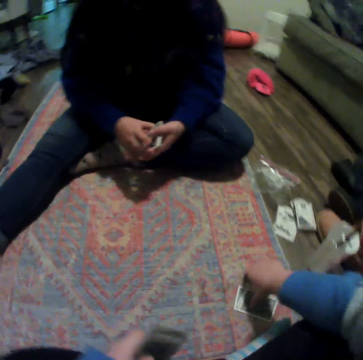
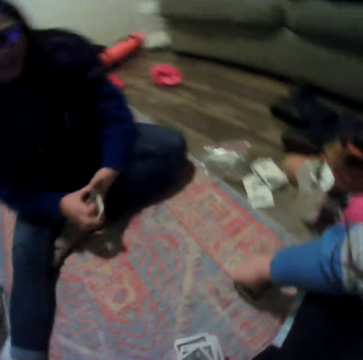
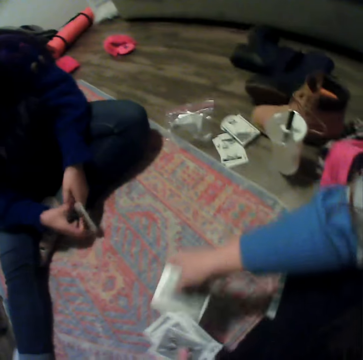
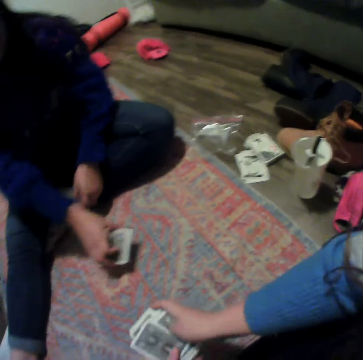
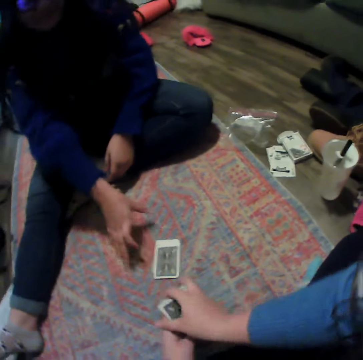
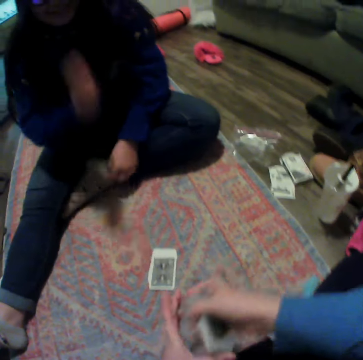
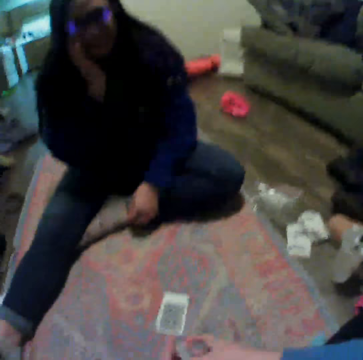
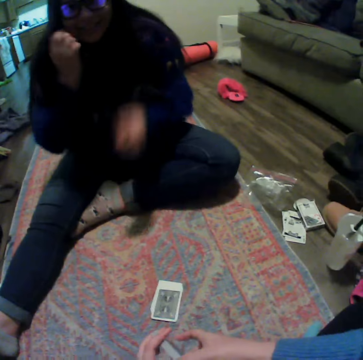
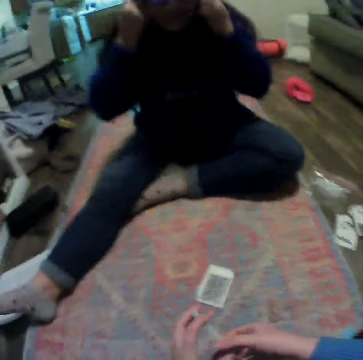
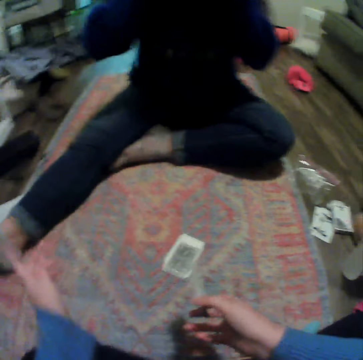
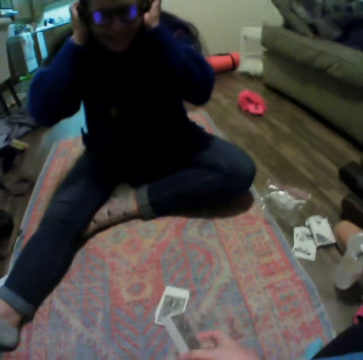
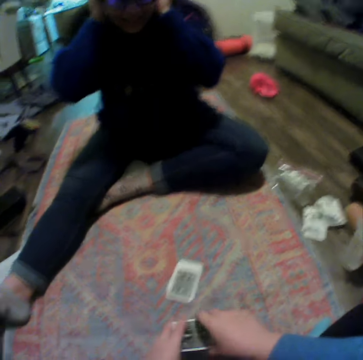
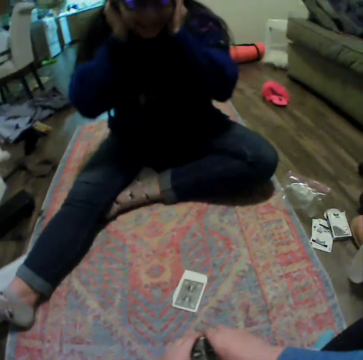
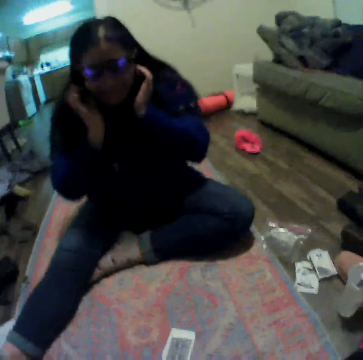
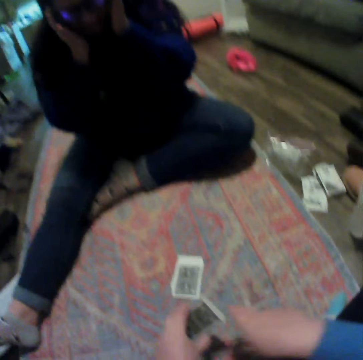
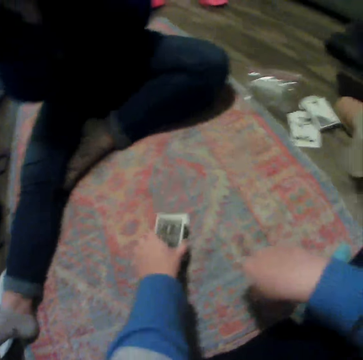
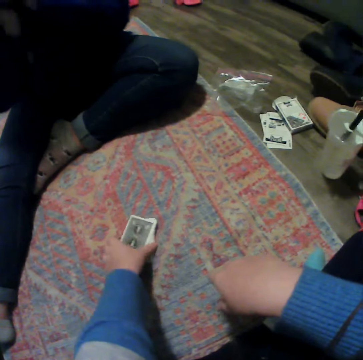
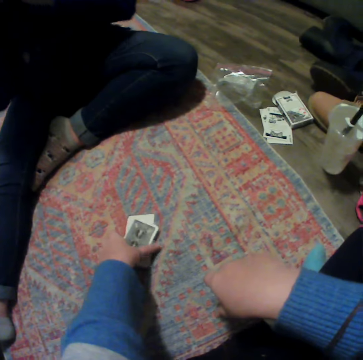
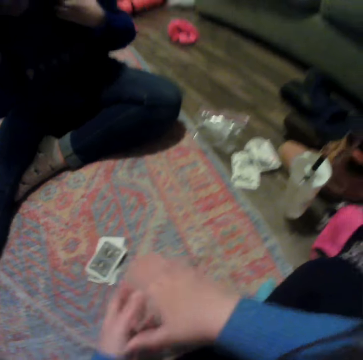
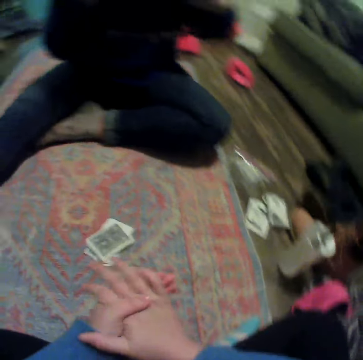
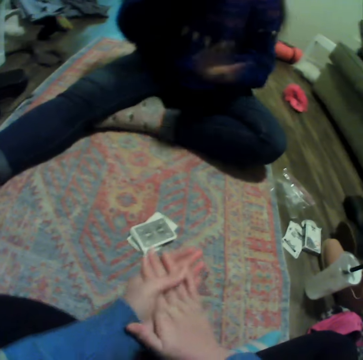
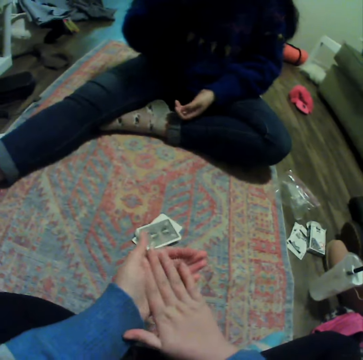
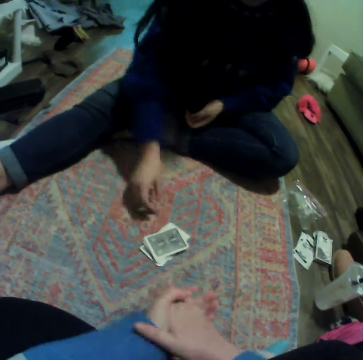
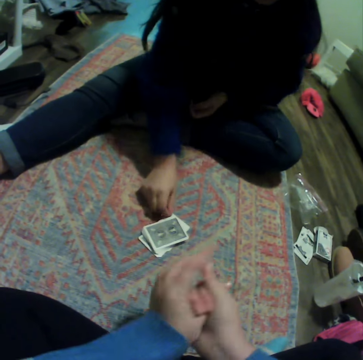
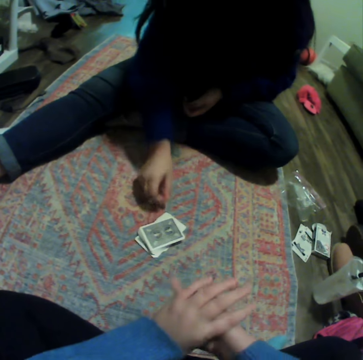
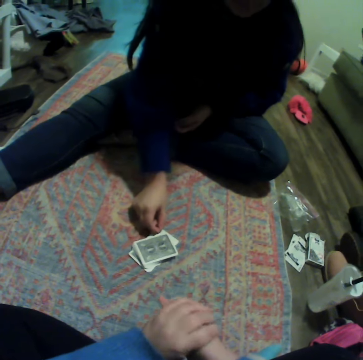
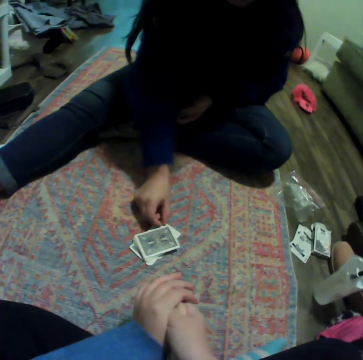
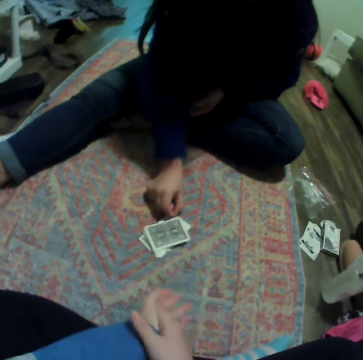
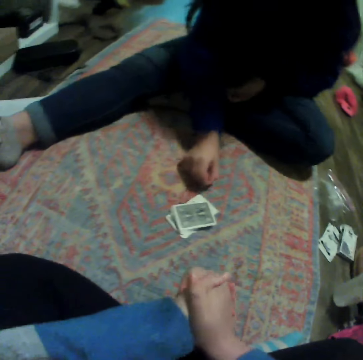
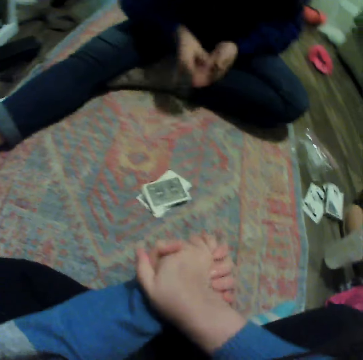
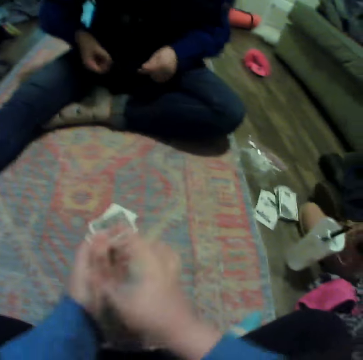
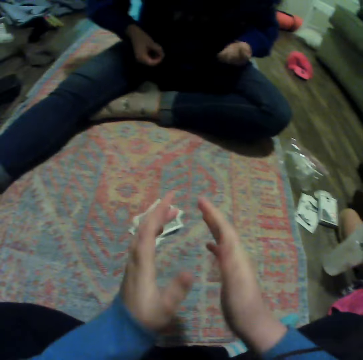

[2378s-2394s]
The lady gathers cards, drops the cards down, lifts her hand and adjusts her glasses. The camera wearer moves her hand. She places the cards on the carpet. The lady lowers her hands. The camera wearer moves her fingers. The lady picks something from the cards. The camera wearer puts her hands together.

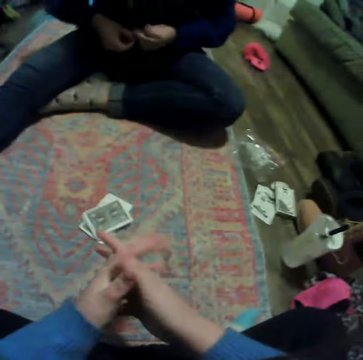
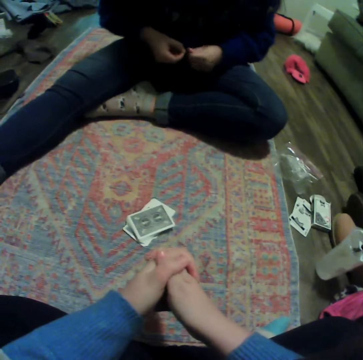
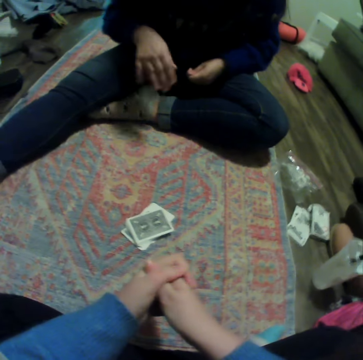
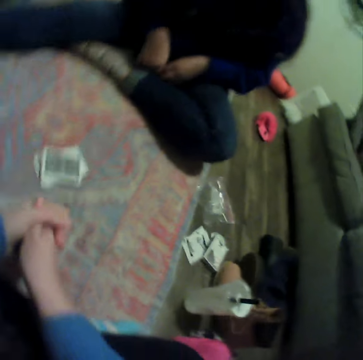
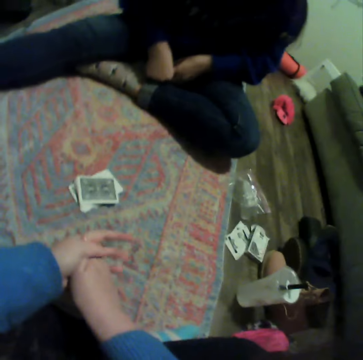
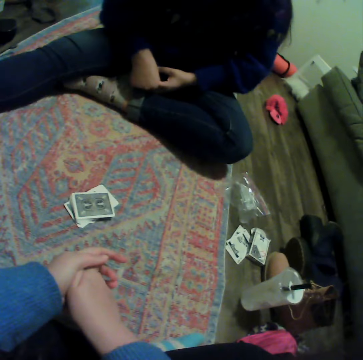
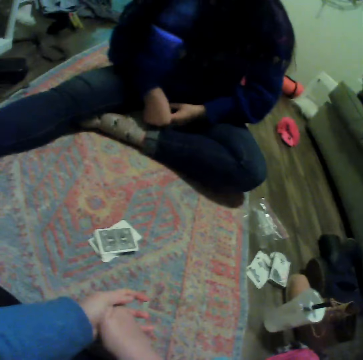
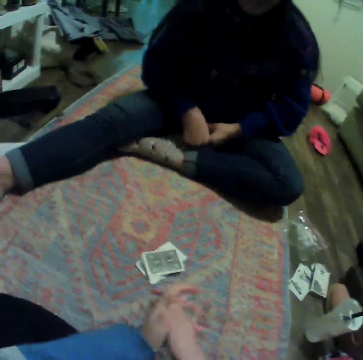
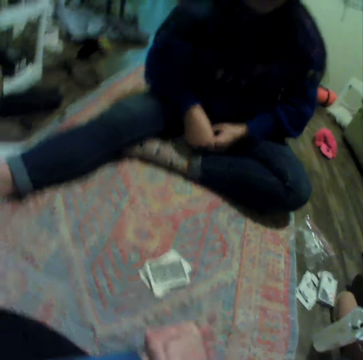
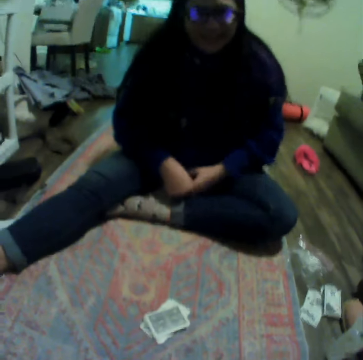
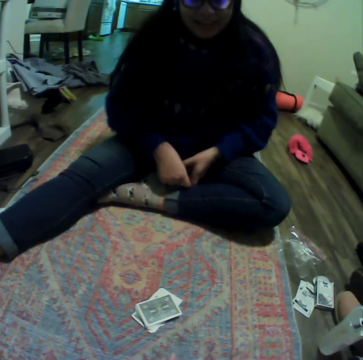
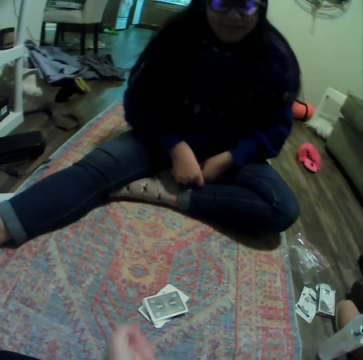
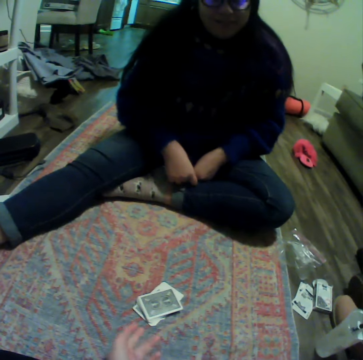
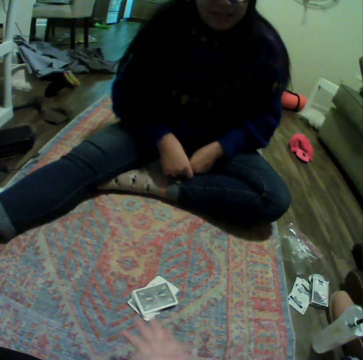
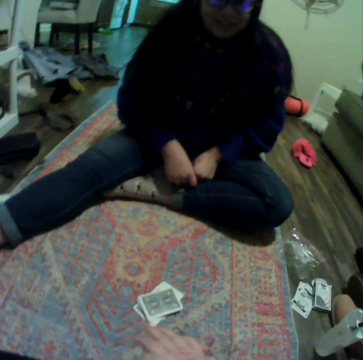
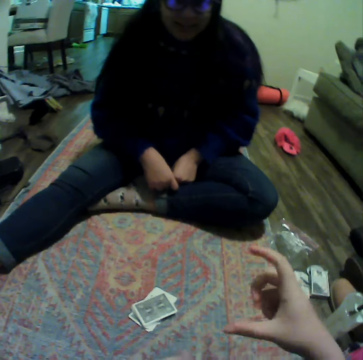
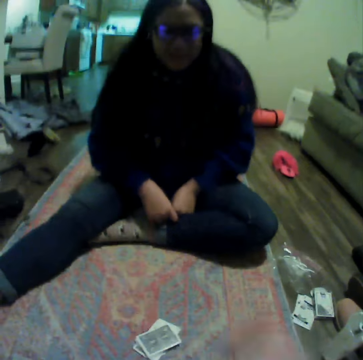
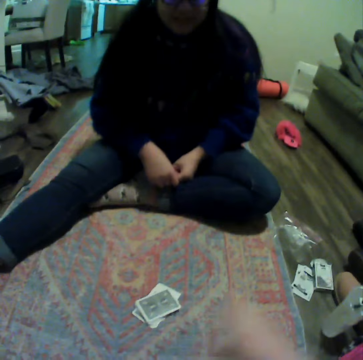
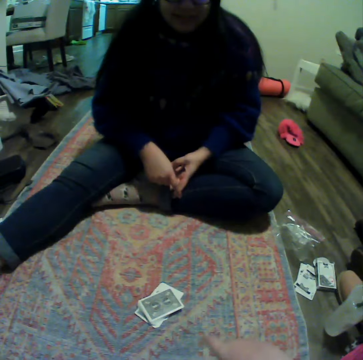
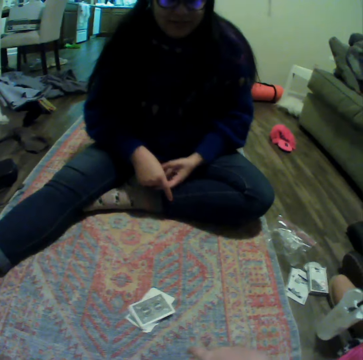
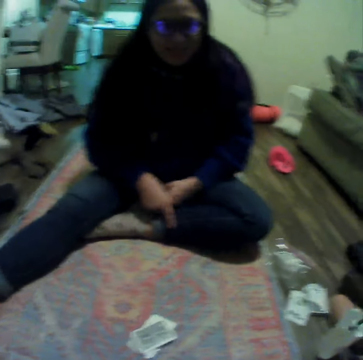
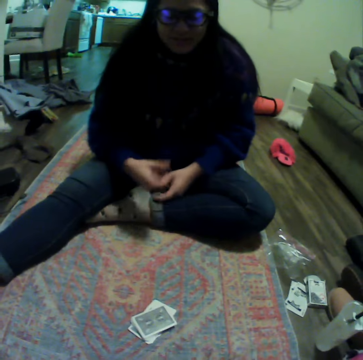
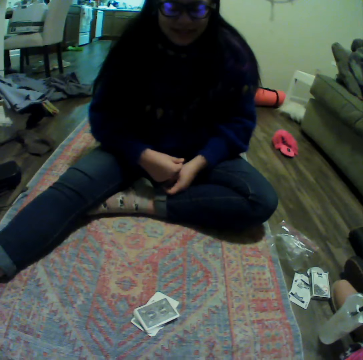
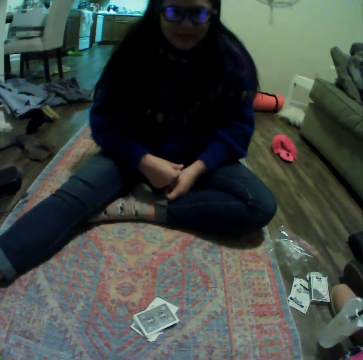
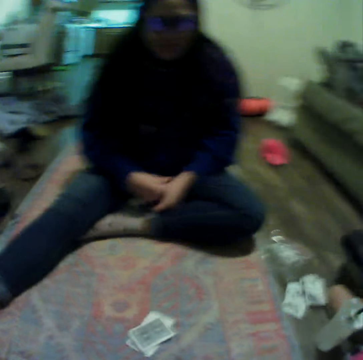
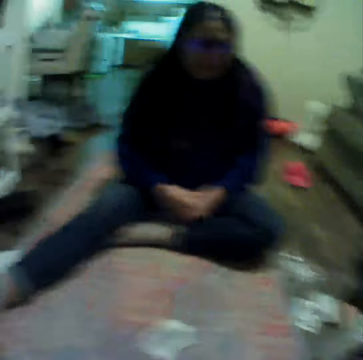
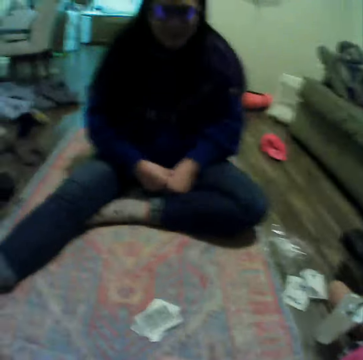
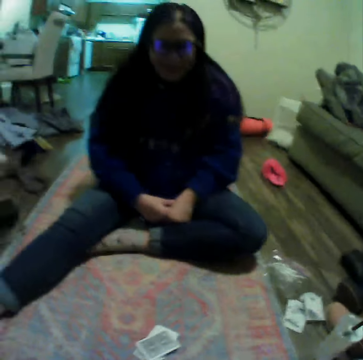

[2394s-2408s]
The camera wearer moves their hands. The lady moves her hands. The camera wearer moves their hands, lifts their hands, moves their hands and talks to the lady. The lady moves her hands and talks to the camera wearer.

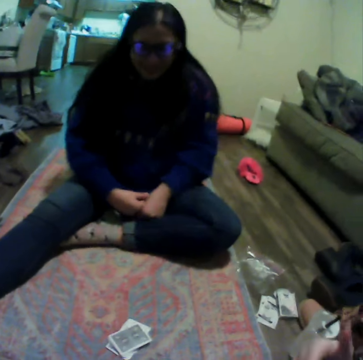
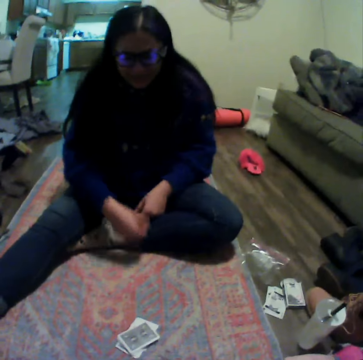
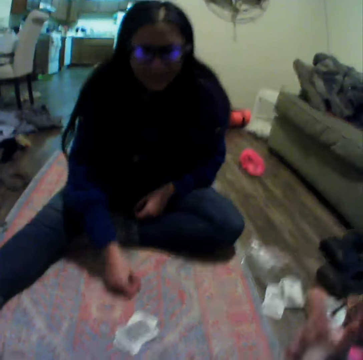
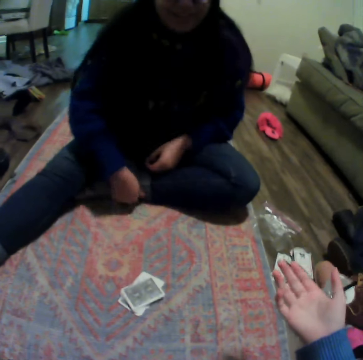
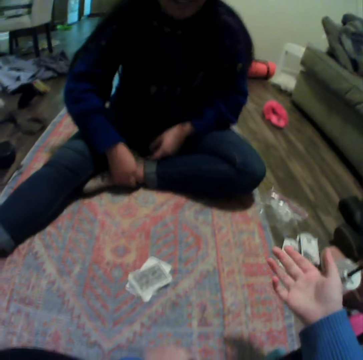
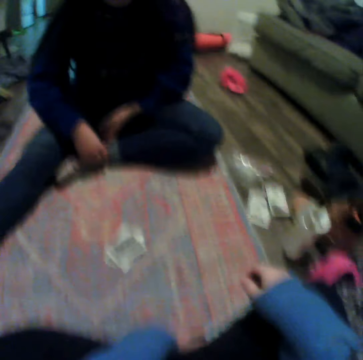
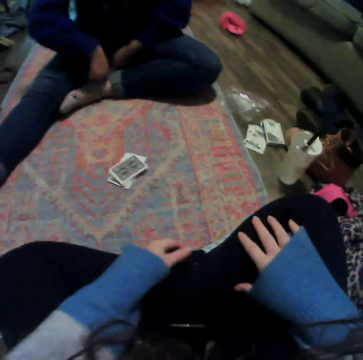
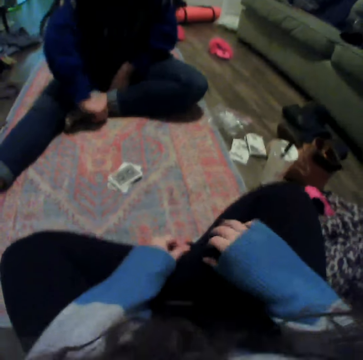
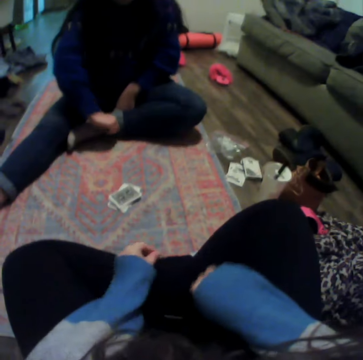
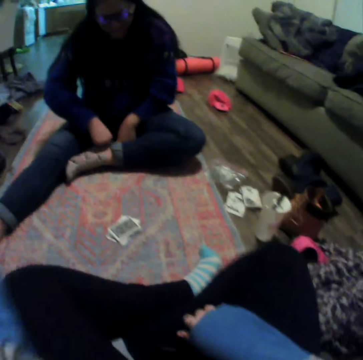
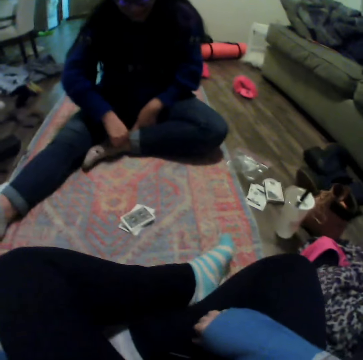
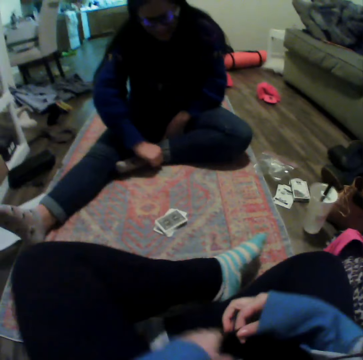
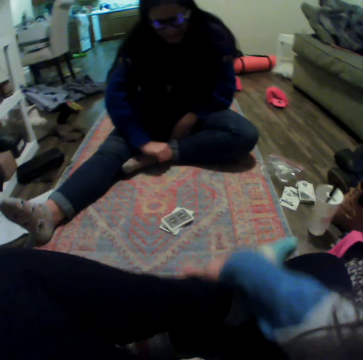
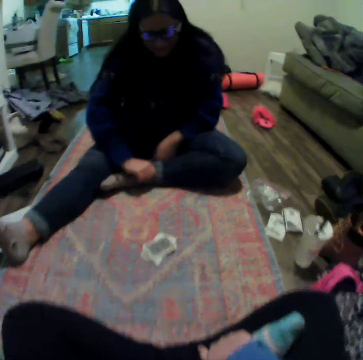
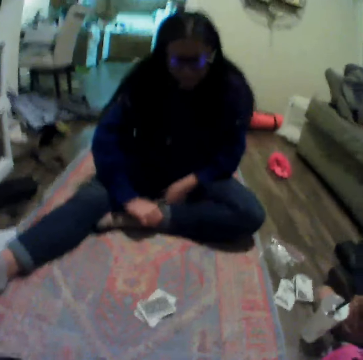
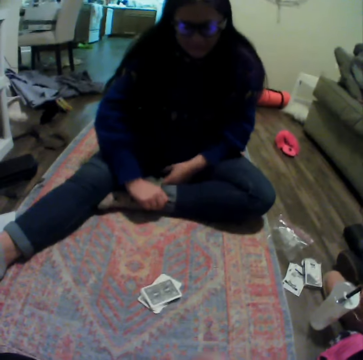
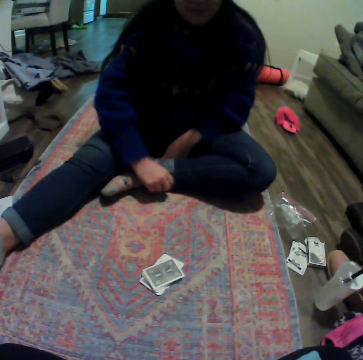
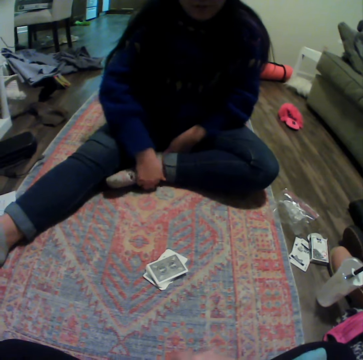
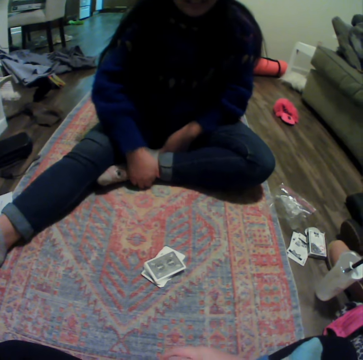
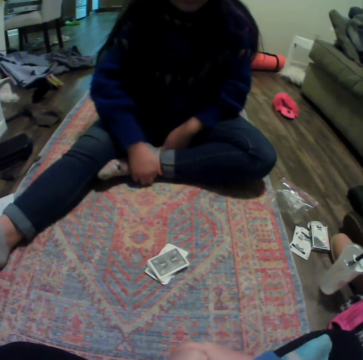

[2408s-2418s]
The camera wearer moves her hands. The lady moves her hand. The camera wearer talks to the lady. She talks to the lady again. She moves her hands, moves her leg and folds her legs.
